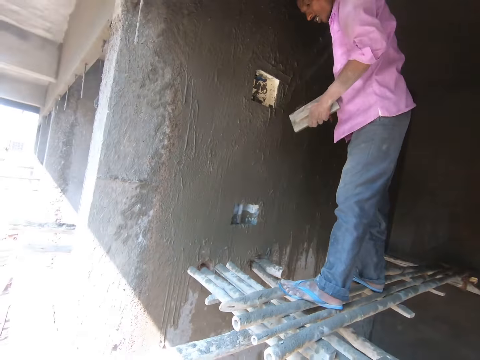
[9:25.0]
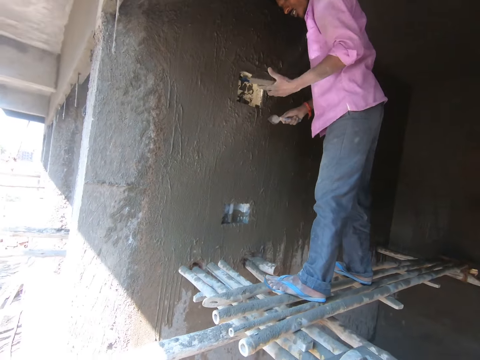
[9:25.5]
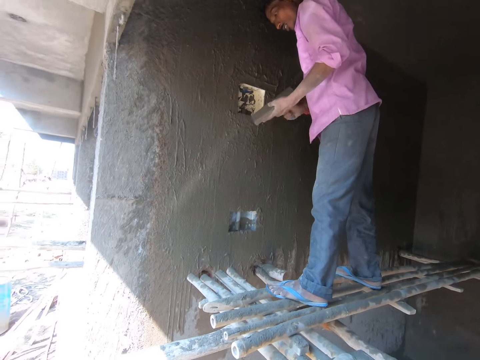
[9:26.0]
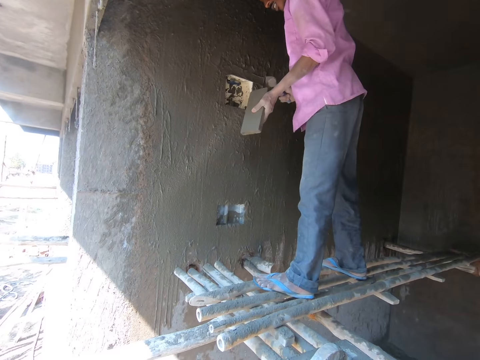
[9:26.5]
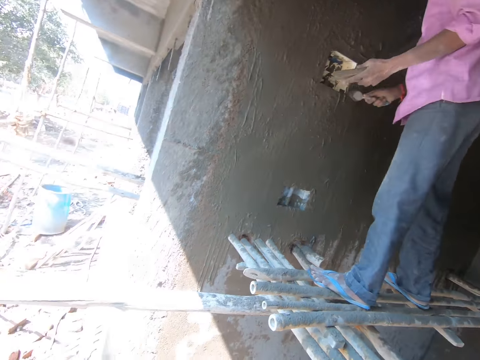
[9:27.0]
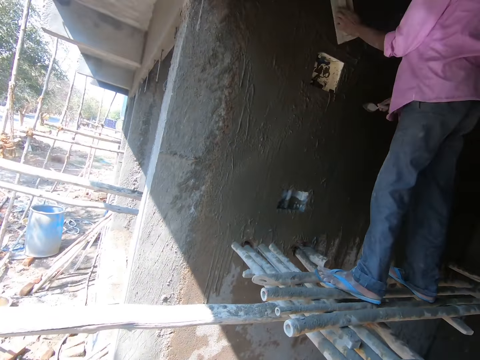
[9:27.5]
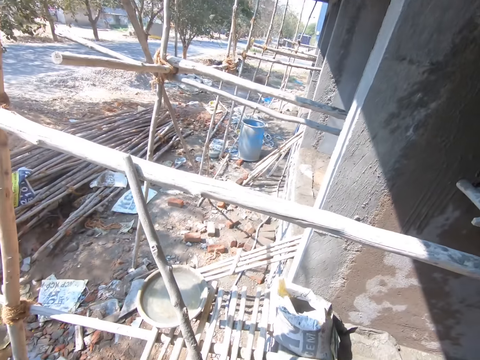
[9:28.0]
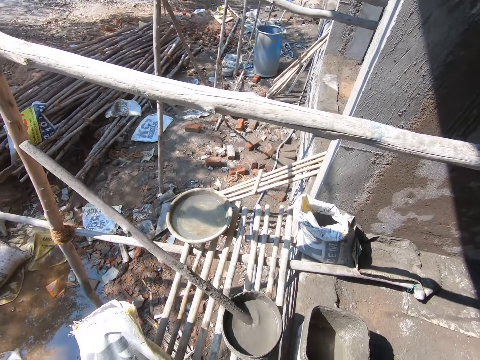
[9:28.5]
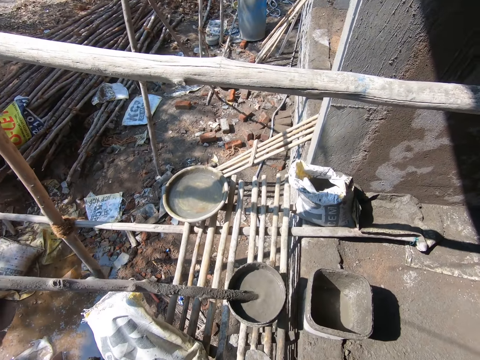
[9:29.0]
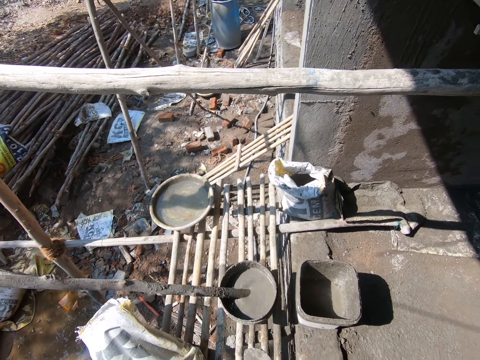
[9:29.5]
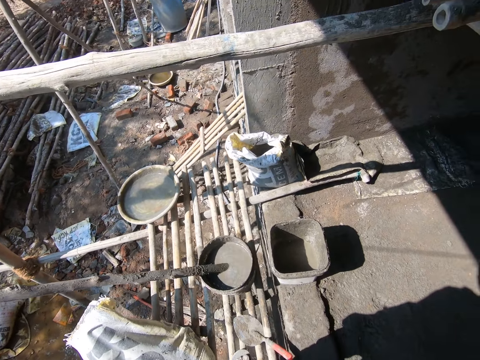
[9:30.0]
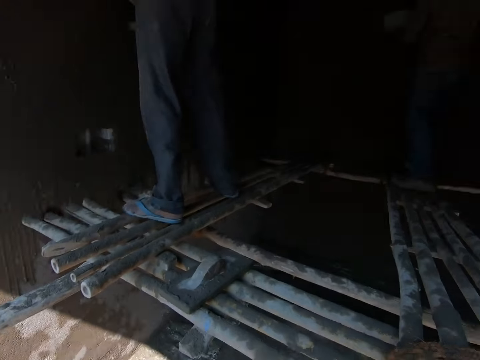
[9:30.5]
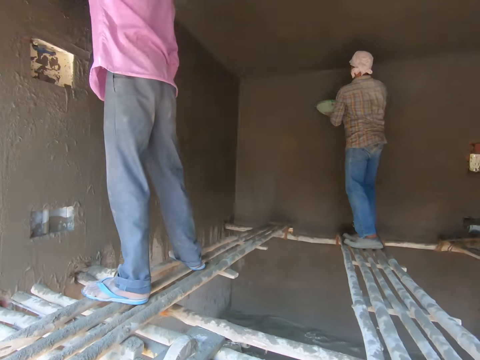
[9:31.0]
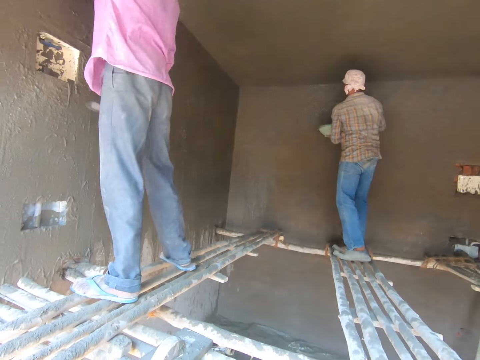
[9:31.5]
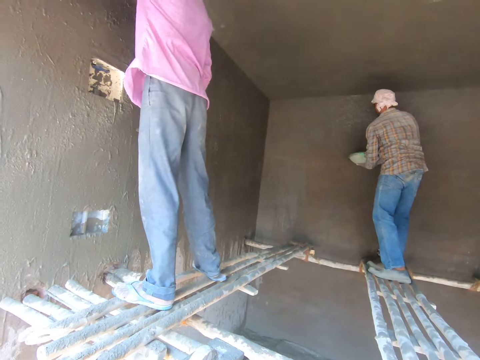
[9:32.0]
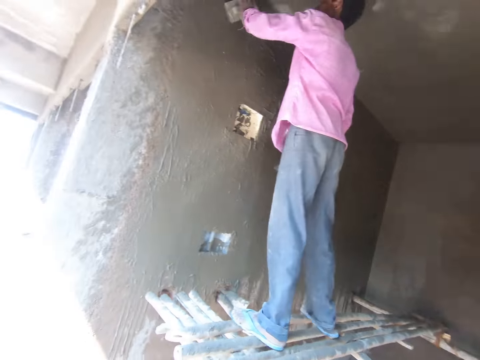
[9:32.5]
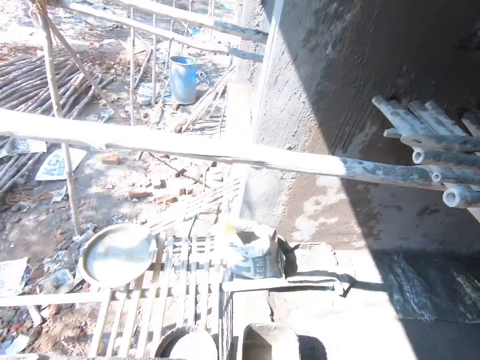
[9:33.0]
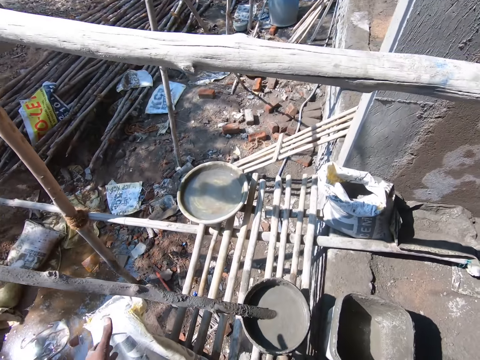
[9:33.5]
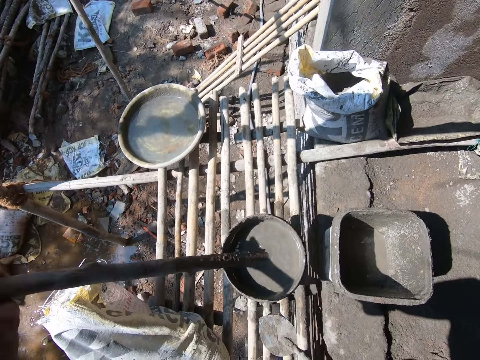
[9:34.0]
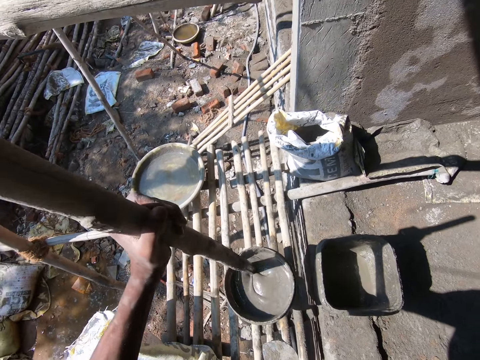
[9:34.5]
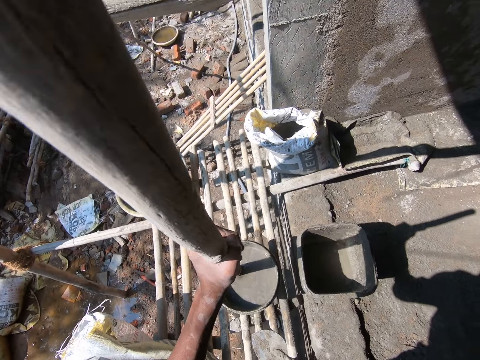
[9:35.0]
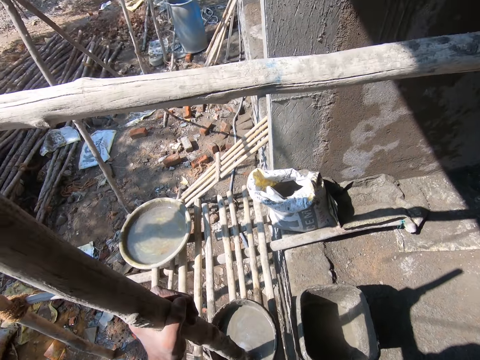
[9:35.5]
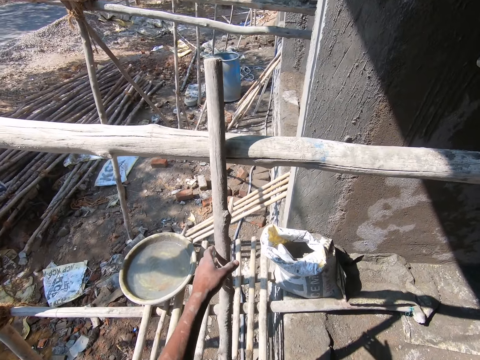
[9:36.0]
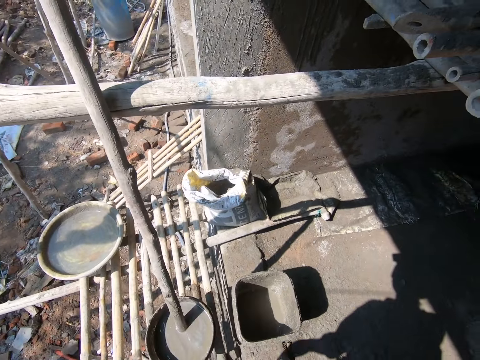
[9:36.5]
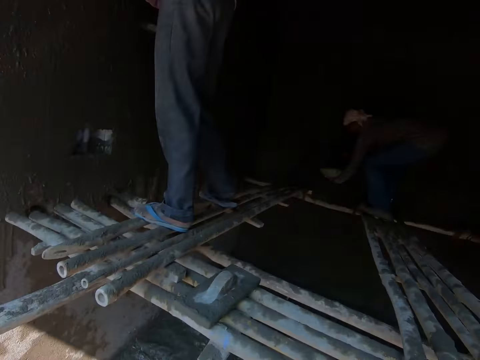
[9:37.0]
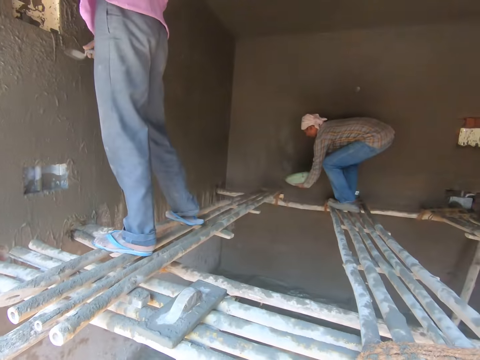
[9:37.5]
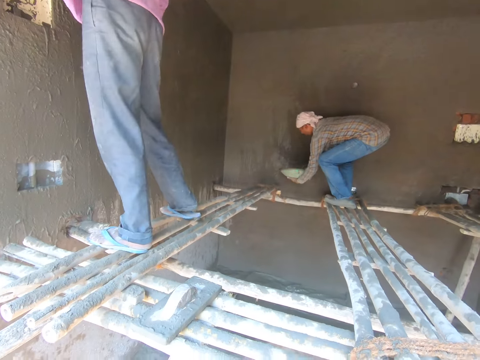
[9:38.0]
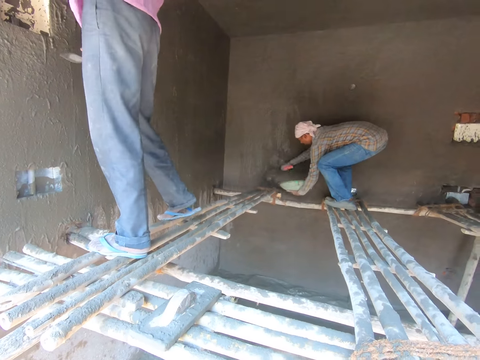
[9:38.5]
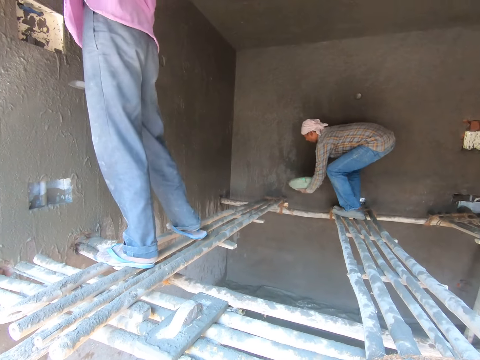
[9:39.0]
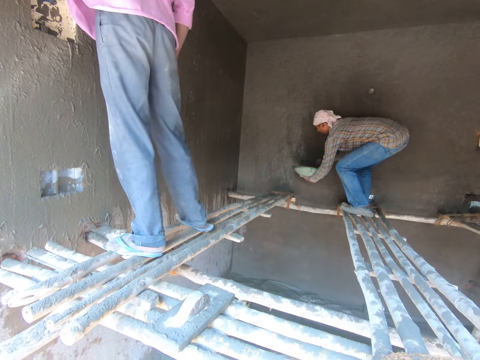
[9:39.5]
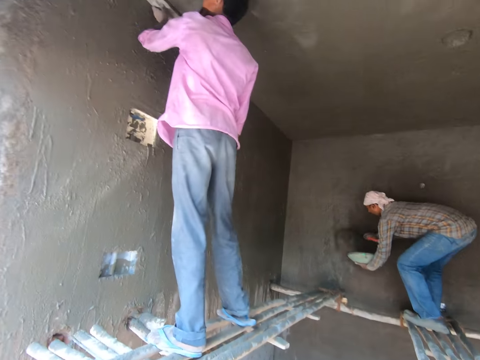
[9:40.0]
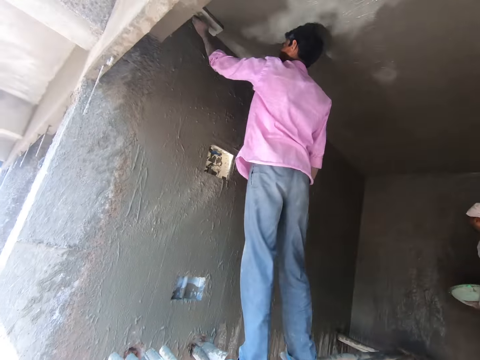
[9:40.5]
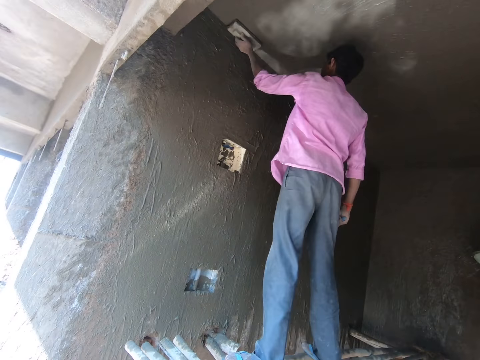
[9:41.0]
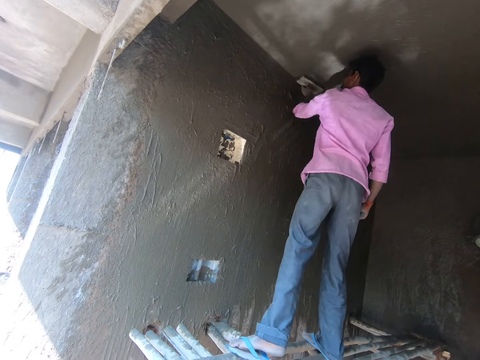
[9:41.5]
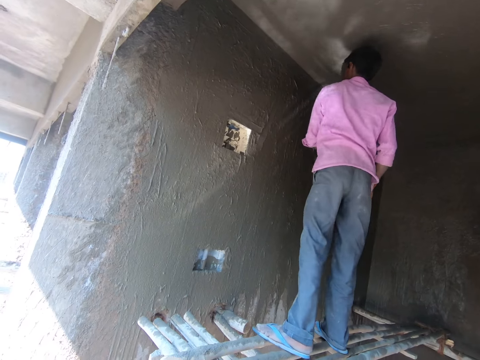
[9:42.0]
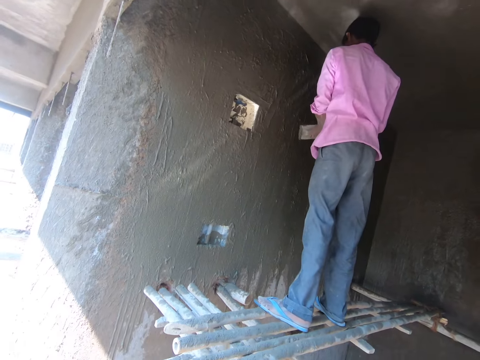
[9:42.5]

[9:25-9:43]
The camera wearer interacts with a person. They hold a wood. They look at the wall. They mix the cement in the bucket with a stick. They place the stick on the ladder. They look around. A man applies the mixed cement on the wall with a trowel. Another man uses the smoothening wood on the ceiling.

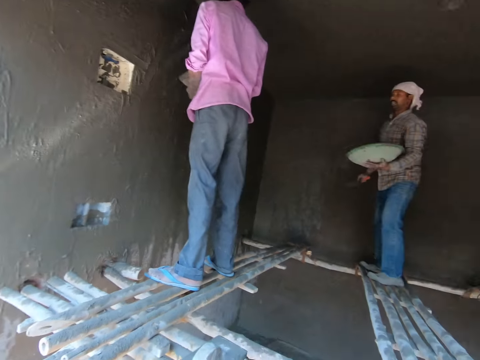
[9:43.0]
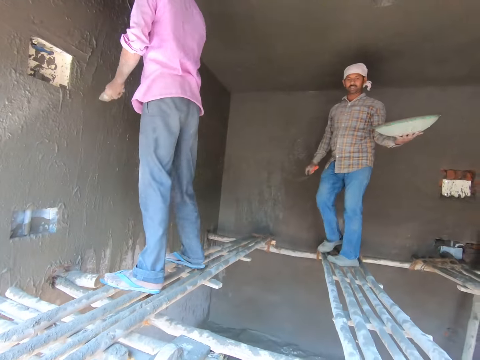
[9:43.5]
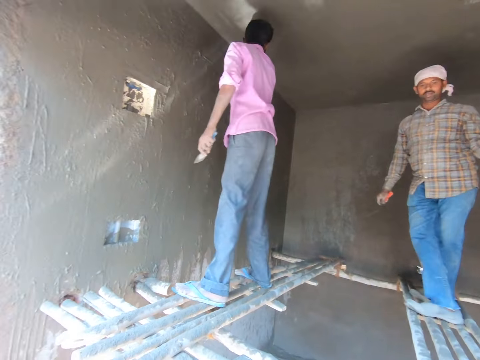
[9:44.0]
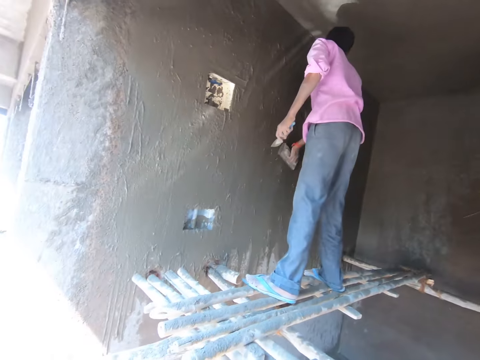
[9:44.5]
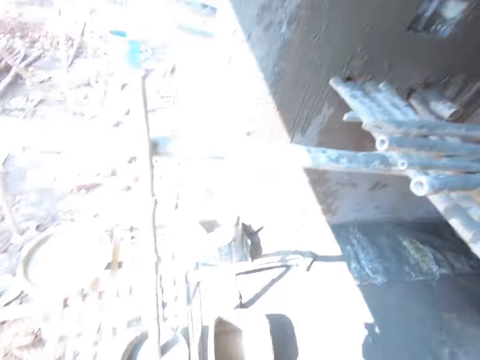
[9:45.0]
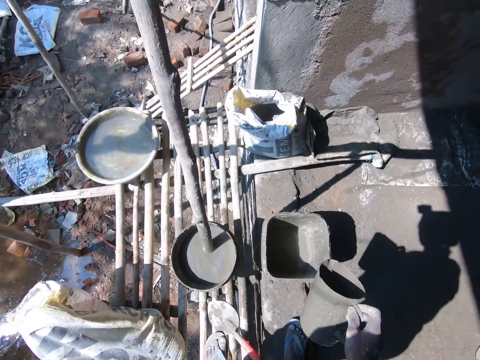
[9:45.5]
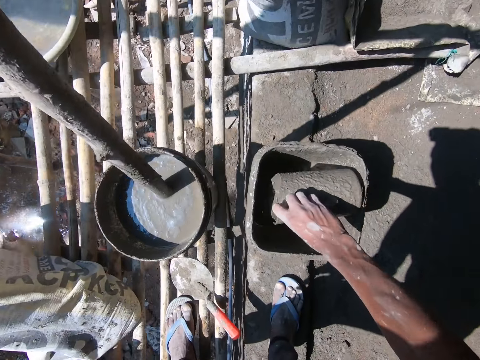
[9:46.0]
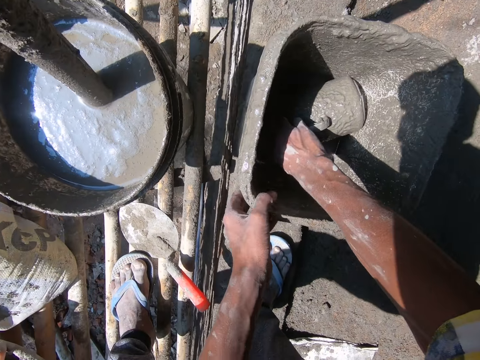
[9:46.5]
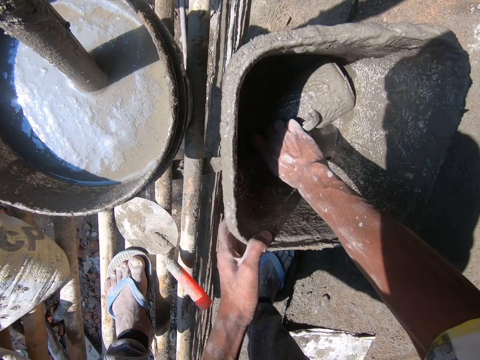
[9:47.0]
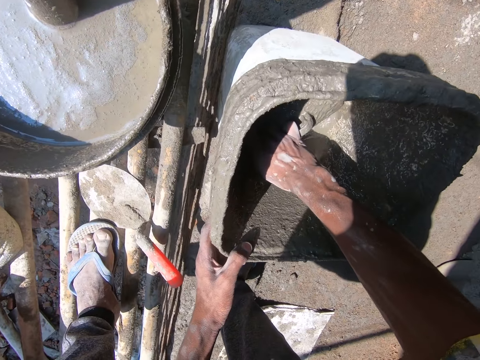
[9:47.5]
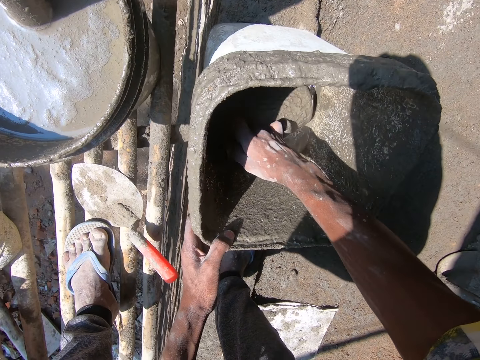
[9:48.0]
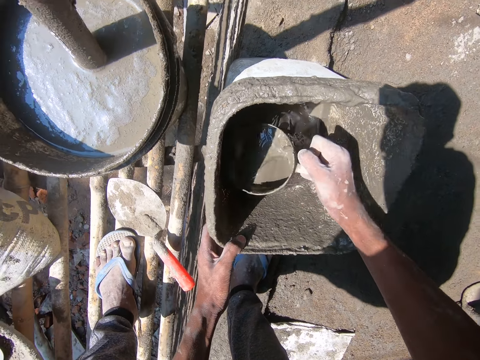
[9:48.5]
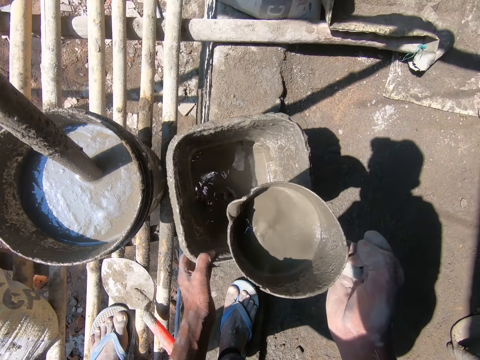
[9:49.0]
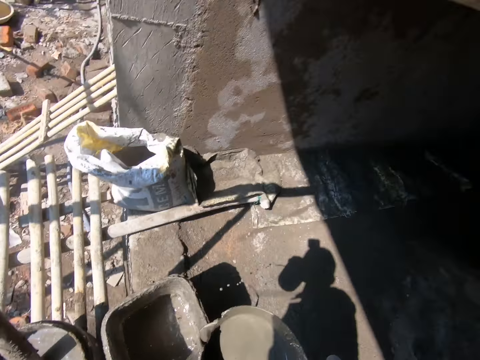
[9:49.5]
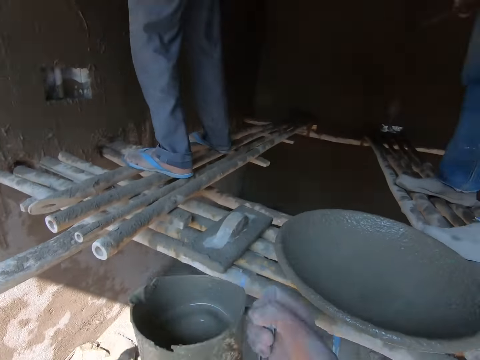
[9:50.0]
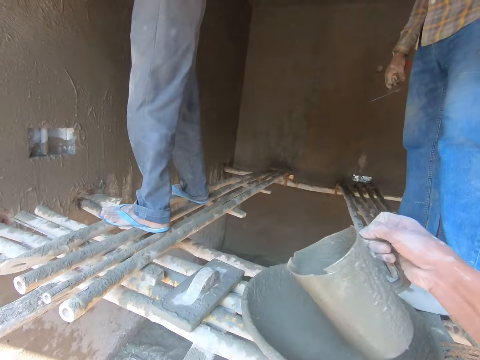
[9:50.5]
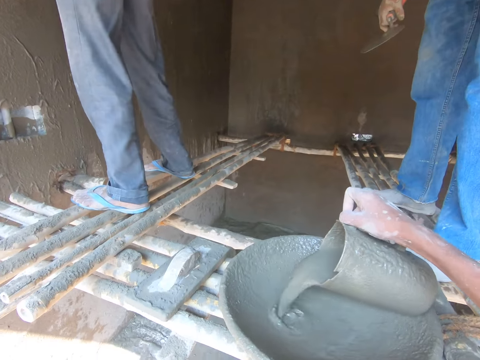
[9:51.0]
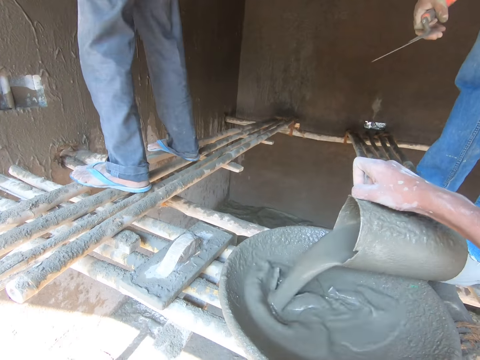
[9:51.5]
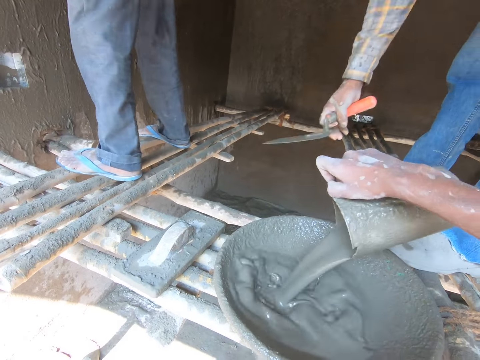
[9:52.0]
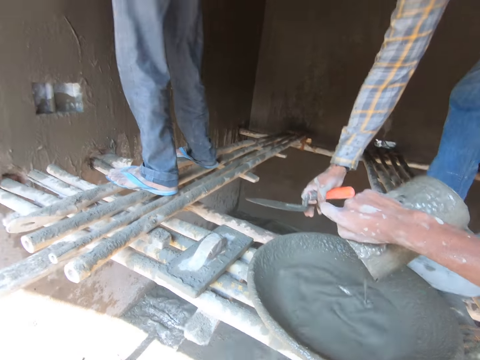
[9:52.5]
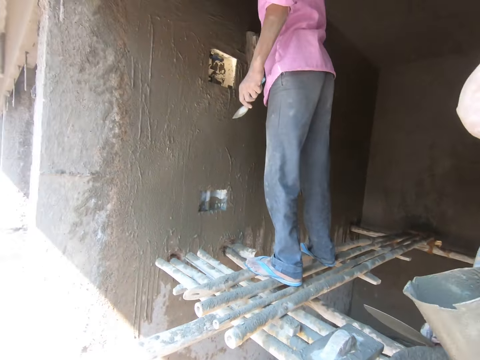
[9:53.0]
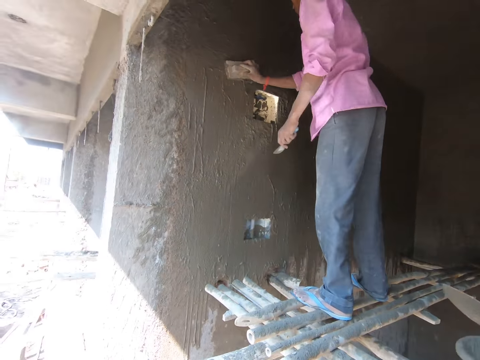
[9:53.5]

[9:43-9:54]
A man walks on the ladder towards another man. The camera wearer fetches the mixed cement from the bucket with a jug, holds the bucket, and pours the mixed cement on the basin.
